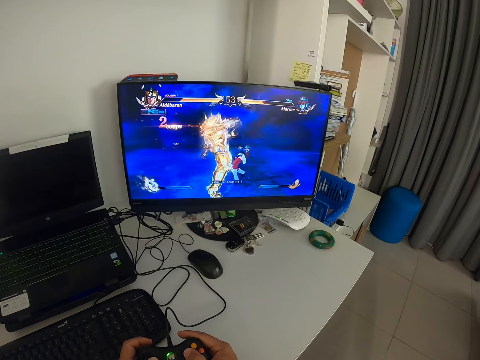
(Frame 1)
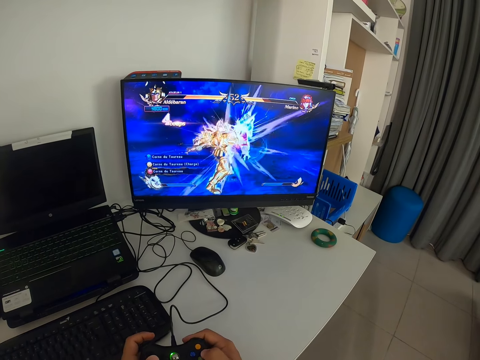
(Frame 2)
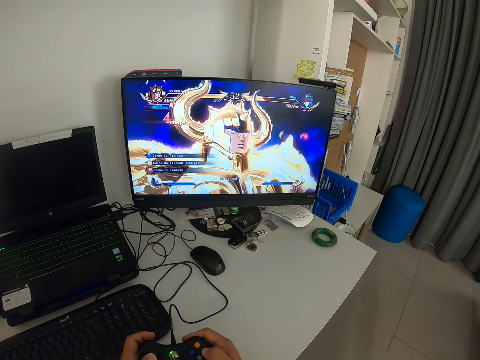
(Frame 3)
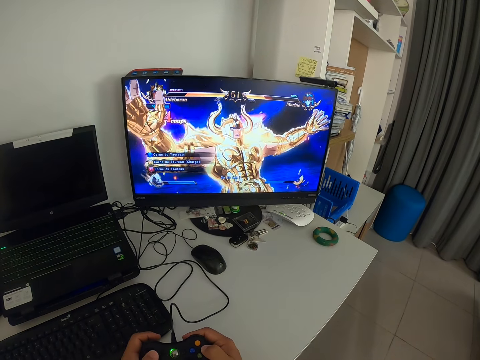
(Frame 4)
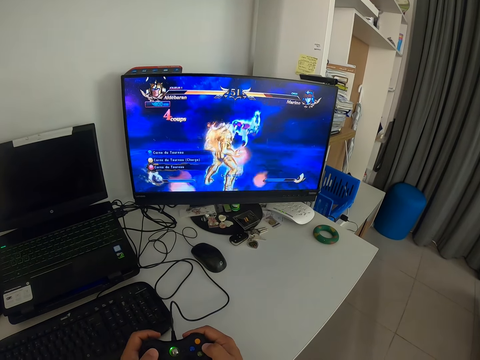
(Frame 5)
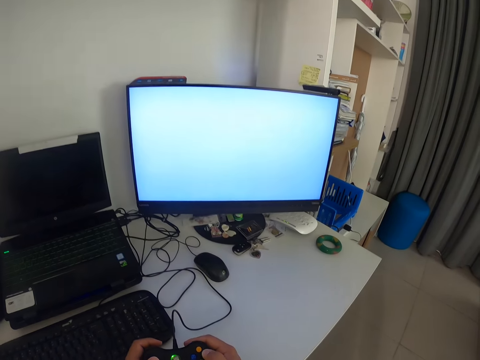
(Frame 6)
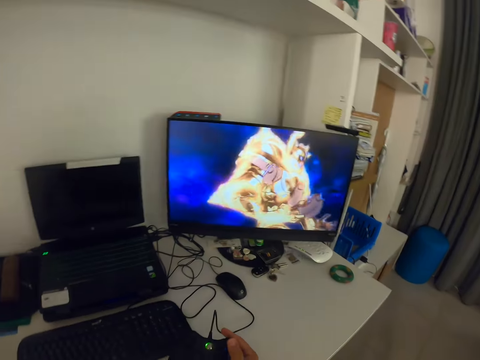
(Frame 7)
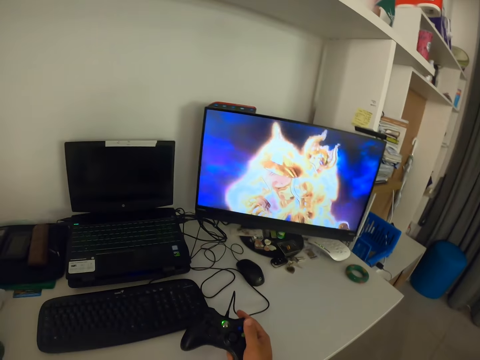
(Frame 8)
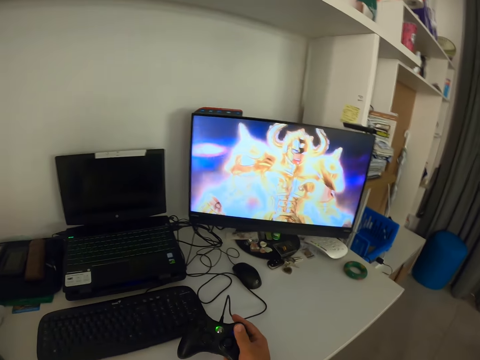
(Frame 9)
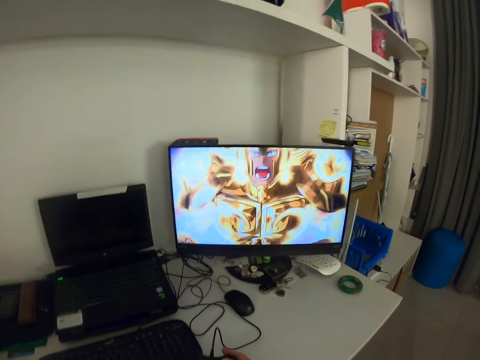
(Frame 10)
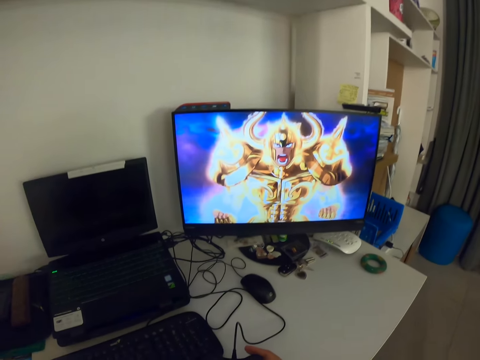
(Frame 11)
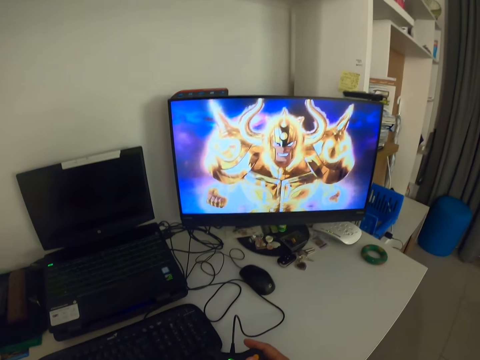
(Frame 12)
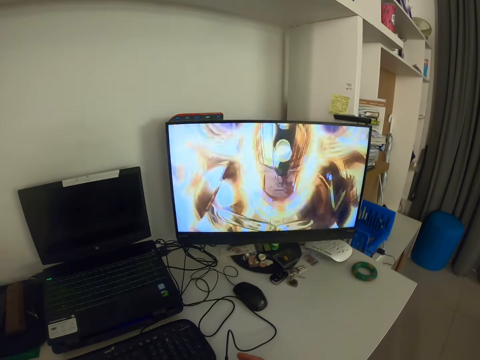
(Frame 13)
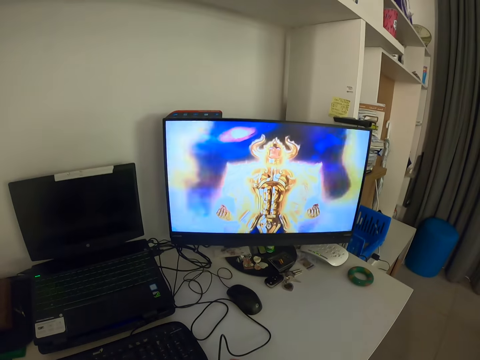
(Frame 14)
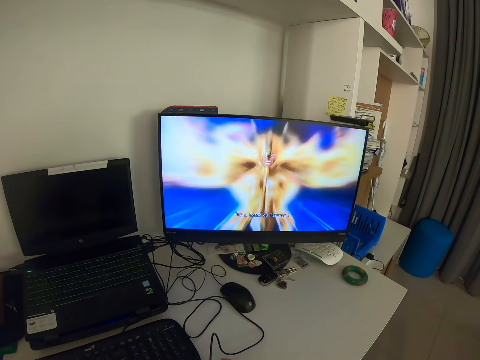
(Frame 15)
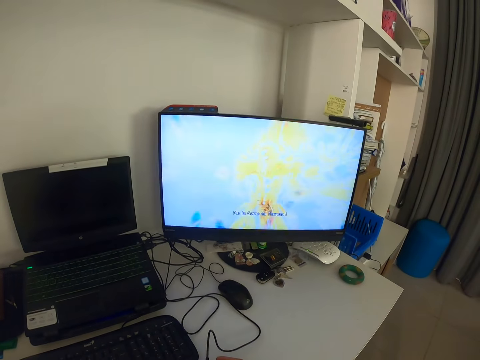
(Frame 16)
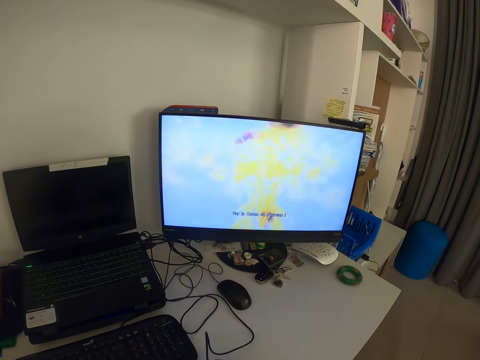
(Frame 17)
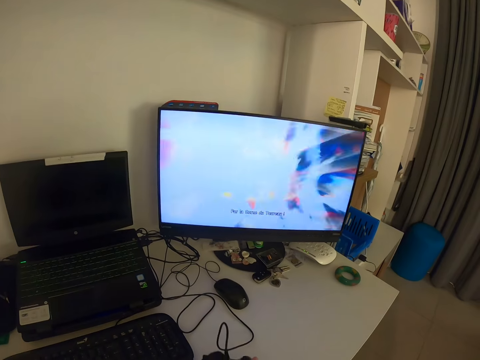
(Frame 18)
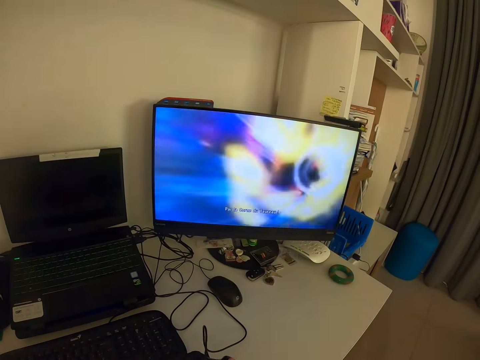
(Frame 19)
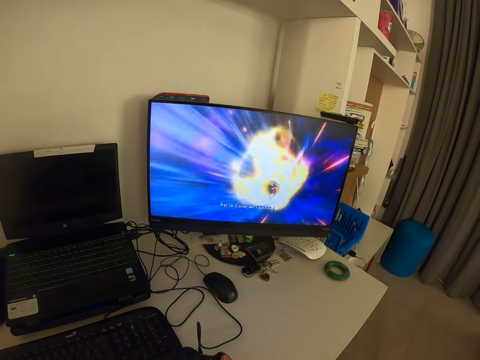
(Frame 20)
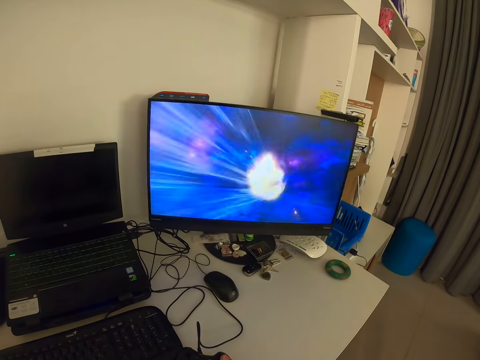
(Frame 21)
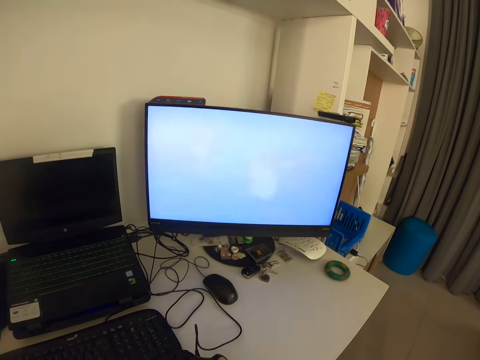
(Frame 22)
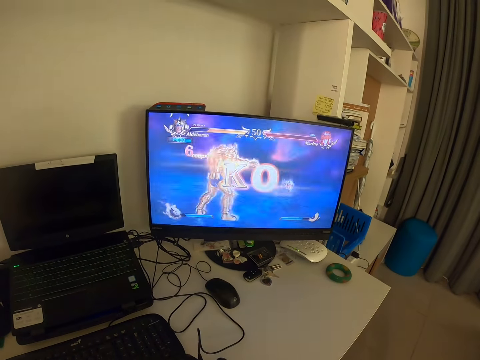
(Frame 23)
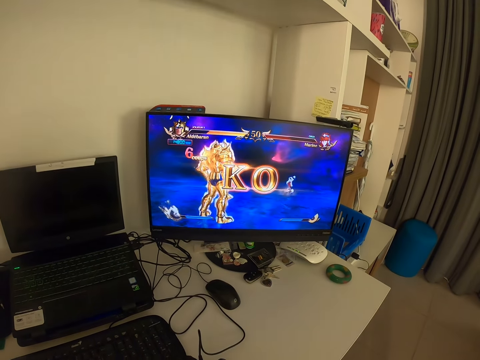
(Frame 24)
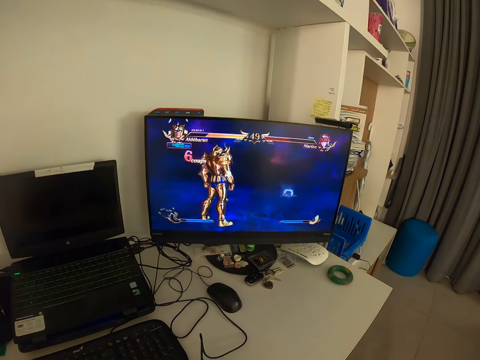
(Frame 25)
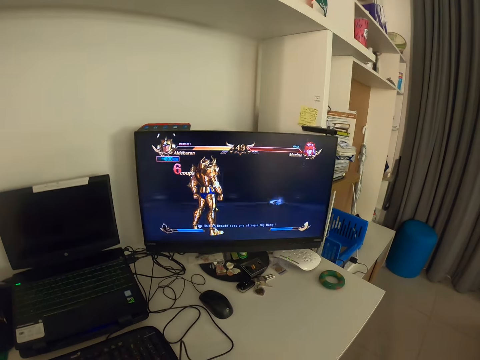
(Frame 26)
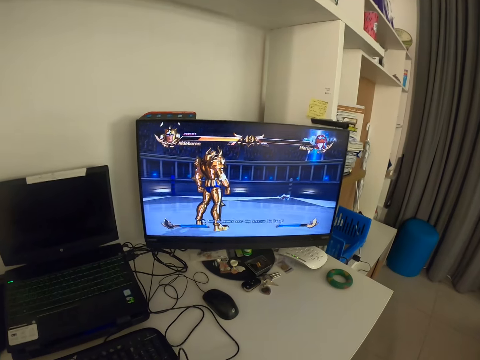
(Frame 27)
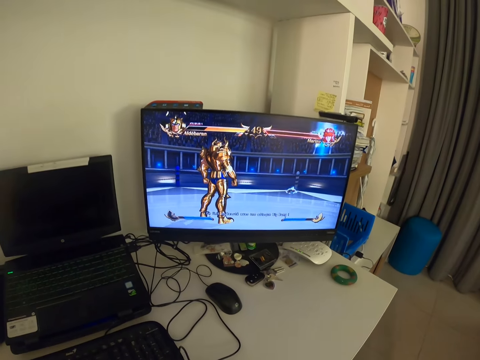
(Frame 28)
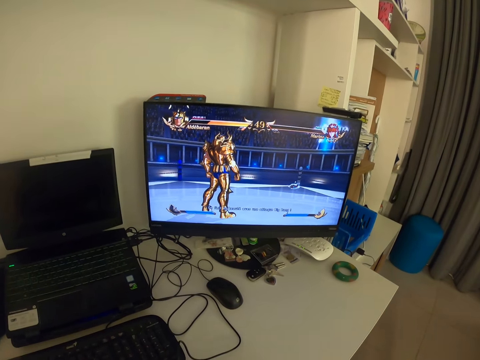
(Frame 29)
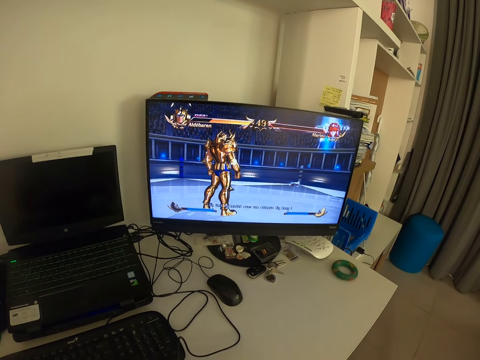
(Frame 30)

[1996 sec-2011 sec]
The camera wearer removes his left hand on the gamepad. He looks at the monitor.

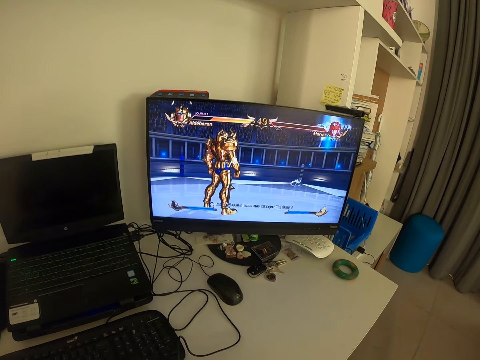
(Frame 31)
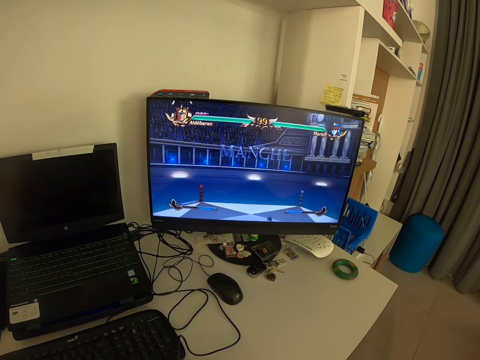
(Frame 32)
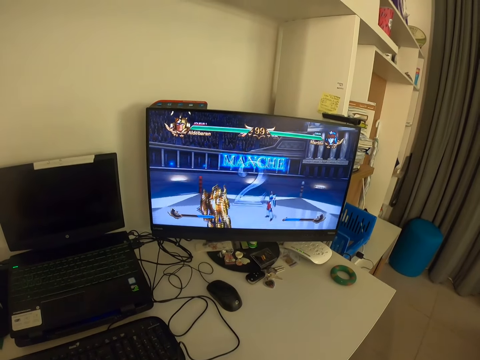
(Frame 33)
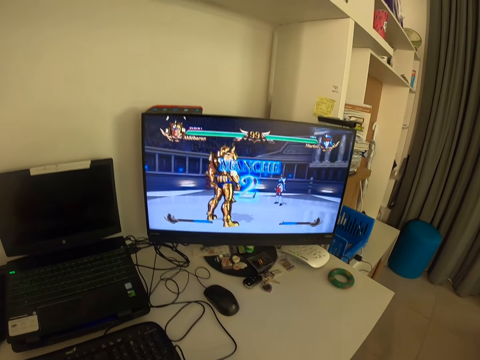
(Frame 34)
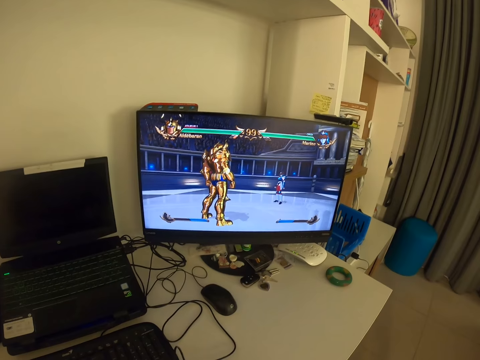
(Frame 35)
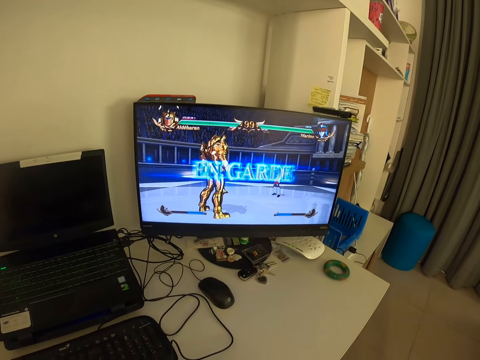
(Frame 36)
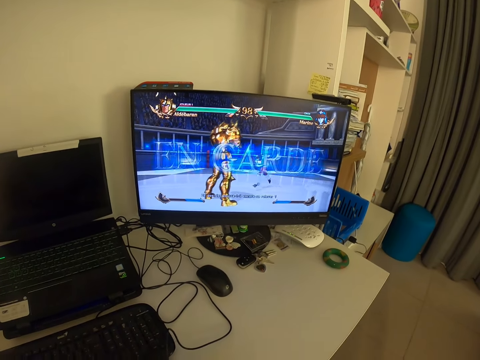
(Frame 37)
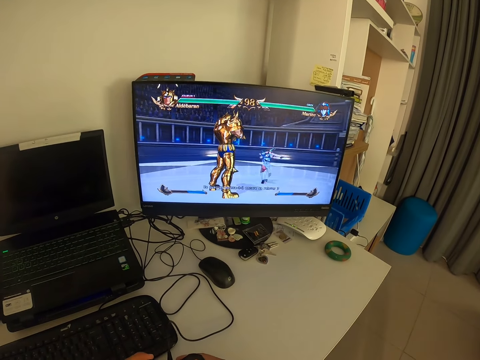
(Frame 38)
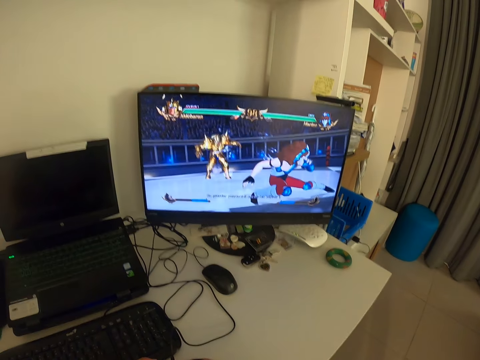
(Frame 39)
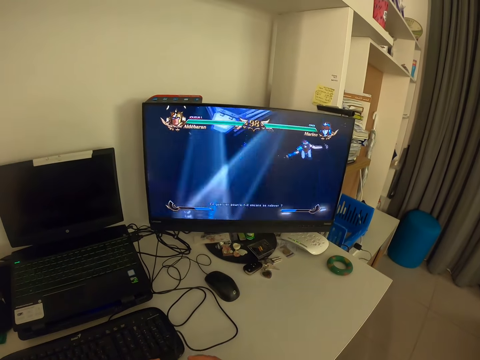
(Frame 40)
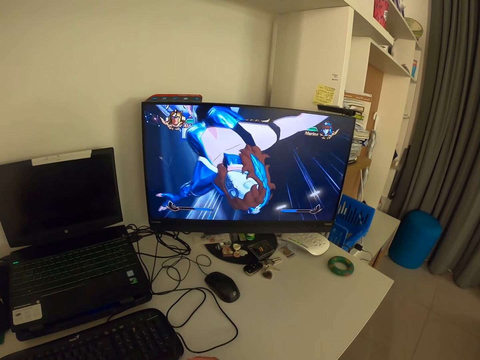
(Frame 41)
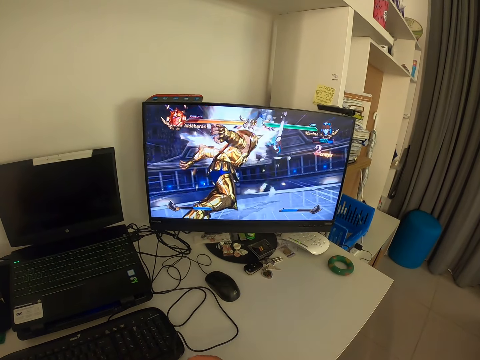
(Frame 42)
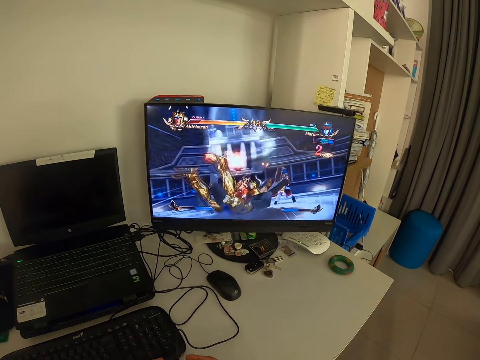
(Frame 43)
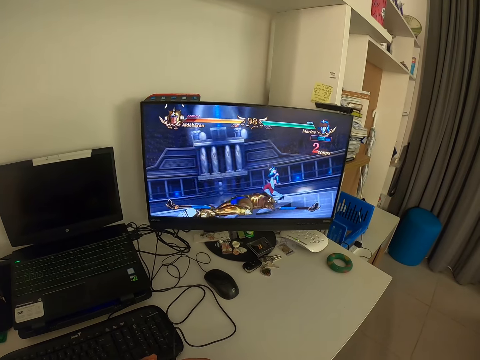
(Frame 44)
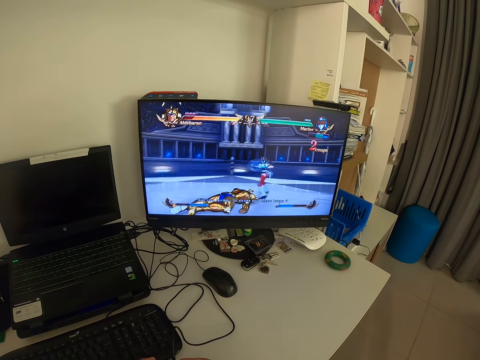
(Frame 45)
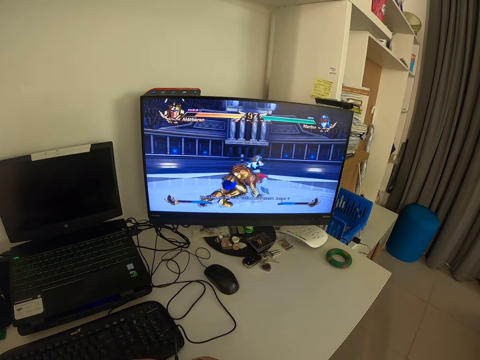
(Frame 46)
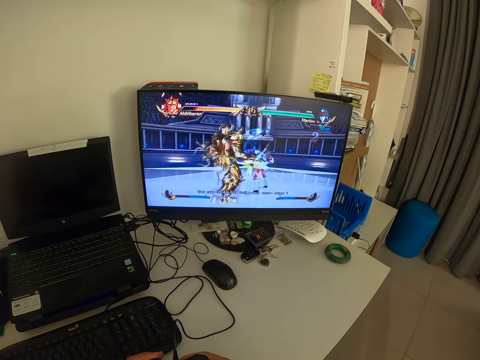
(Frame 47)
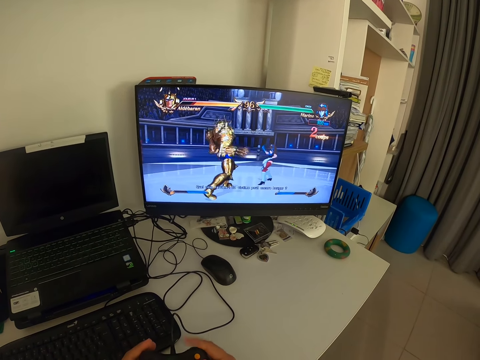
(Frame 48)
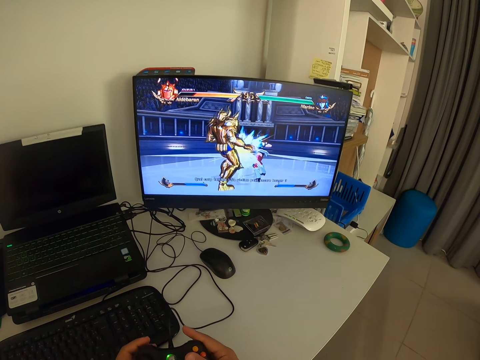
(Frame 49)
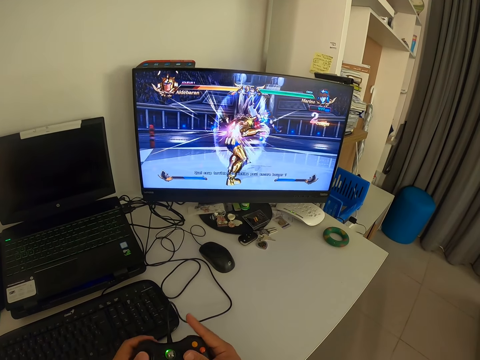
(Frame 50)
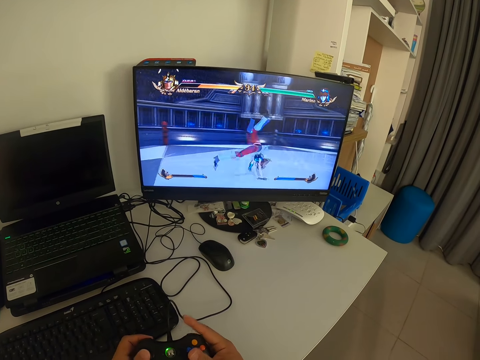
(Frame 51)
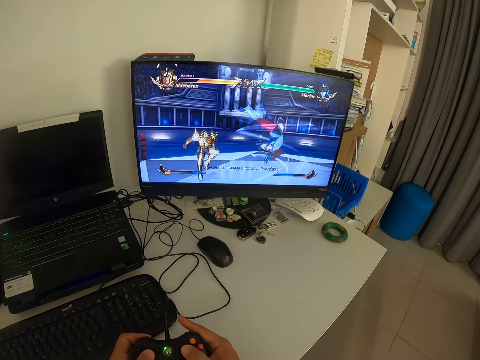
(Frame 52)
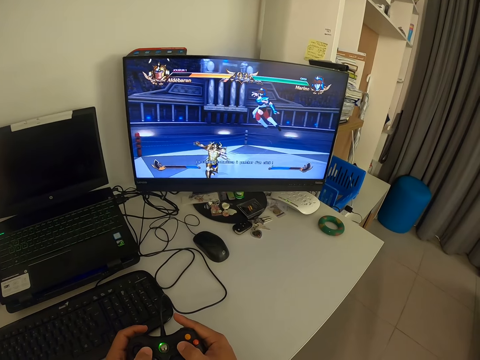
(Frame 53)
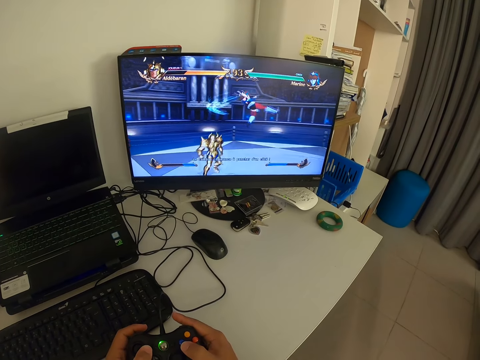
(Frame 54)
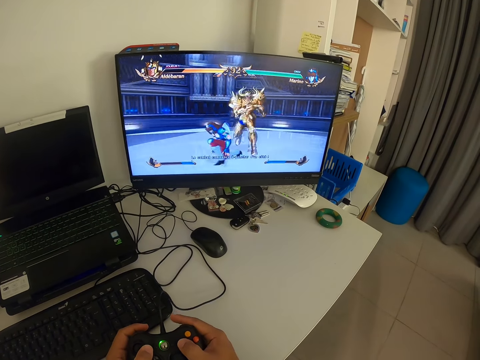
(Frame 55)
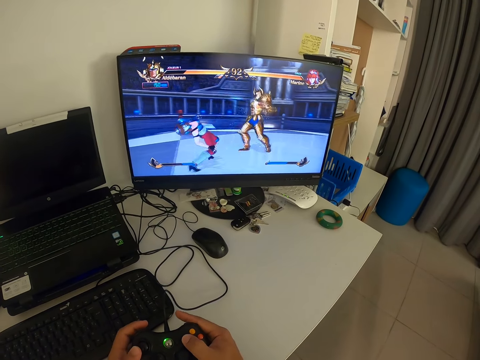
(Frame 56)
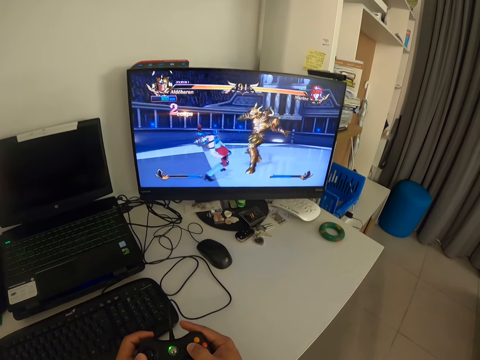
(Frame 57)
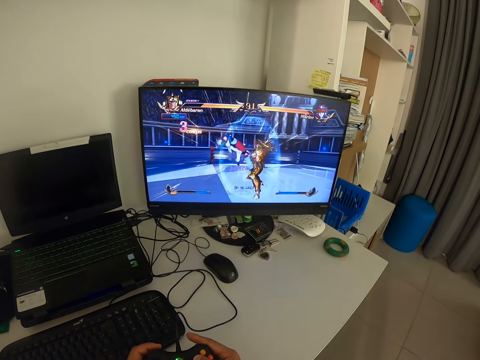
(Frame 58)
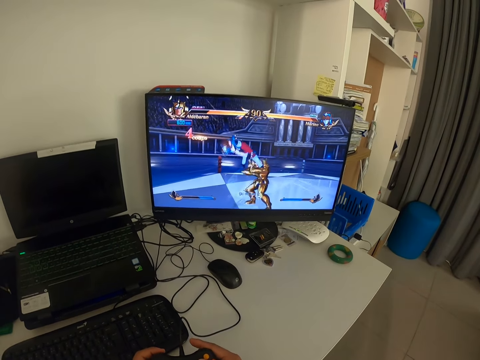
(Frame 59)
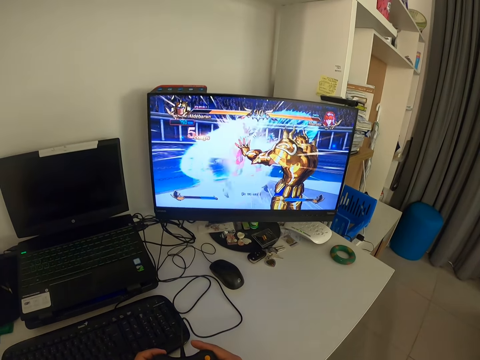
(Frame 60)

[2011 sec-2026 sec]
The camera wearer presses the gamepad. They look at the monitor. They press the gamepad. They look at the monitor.
